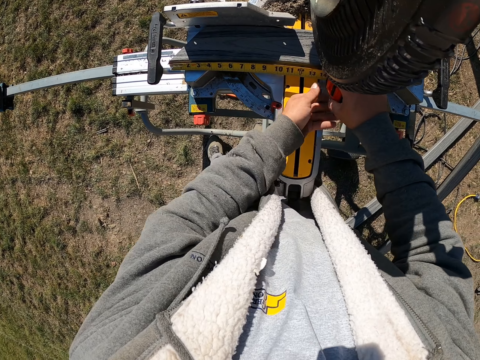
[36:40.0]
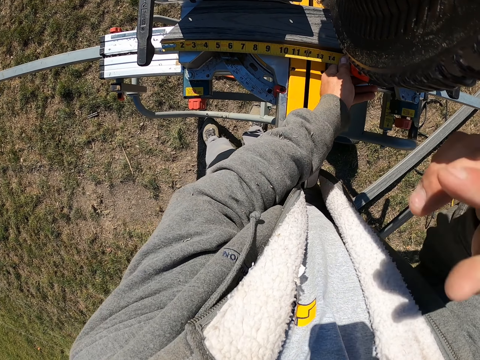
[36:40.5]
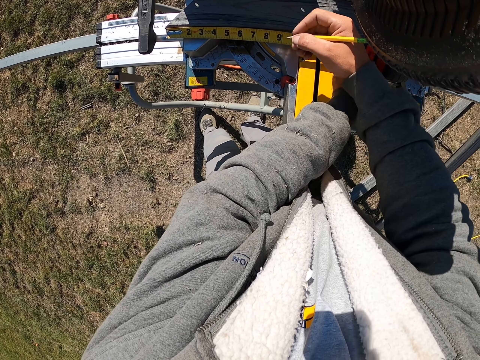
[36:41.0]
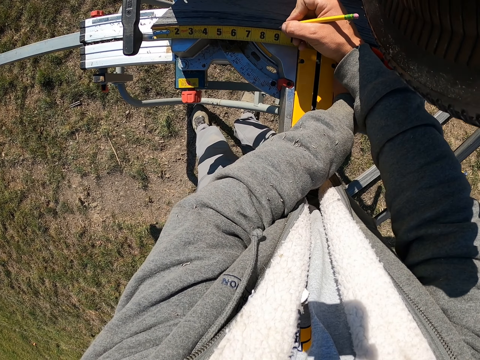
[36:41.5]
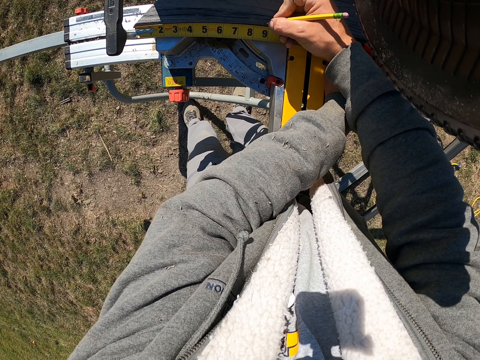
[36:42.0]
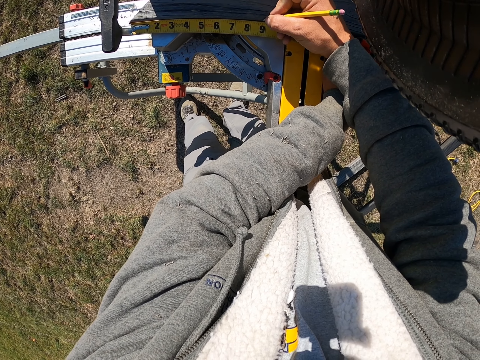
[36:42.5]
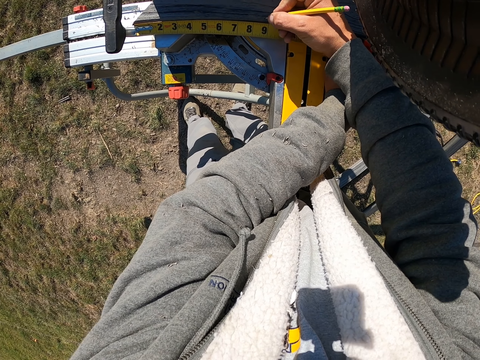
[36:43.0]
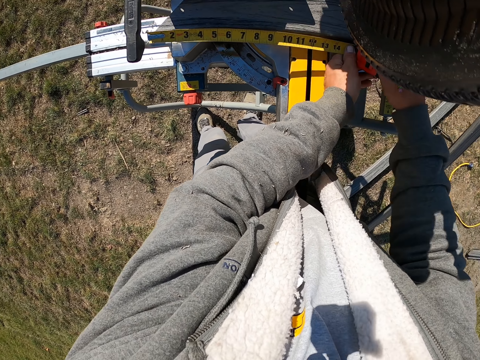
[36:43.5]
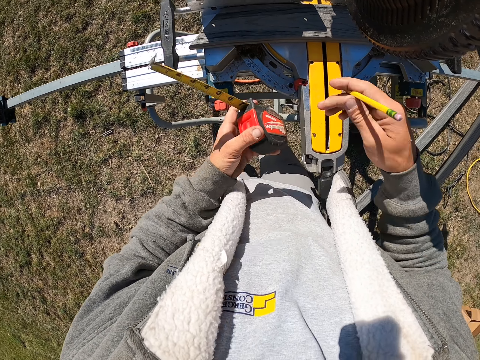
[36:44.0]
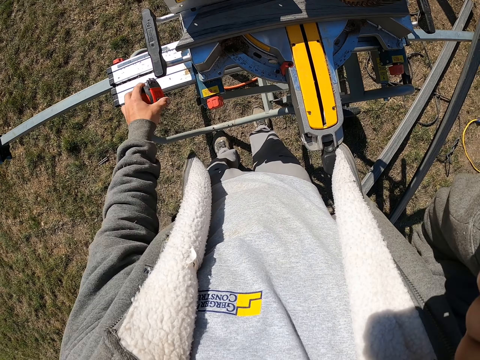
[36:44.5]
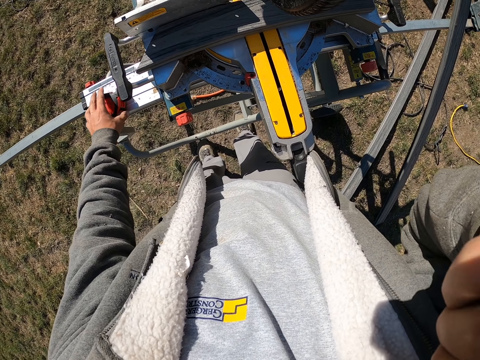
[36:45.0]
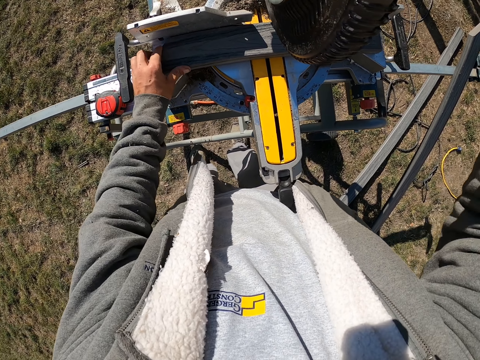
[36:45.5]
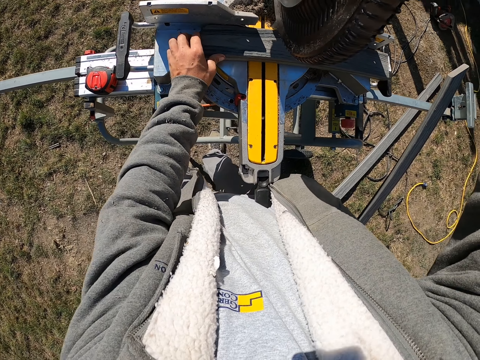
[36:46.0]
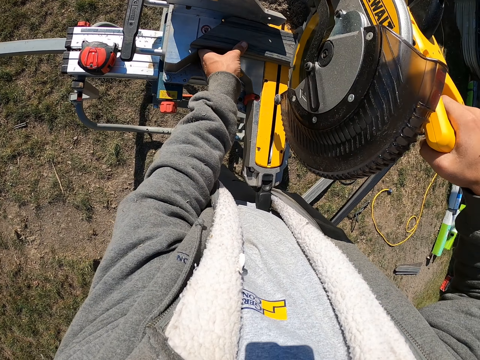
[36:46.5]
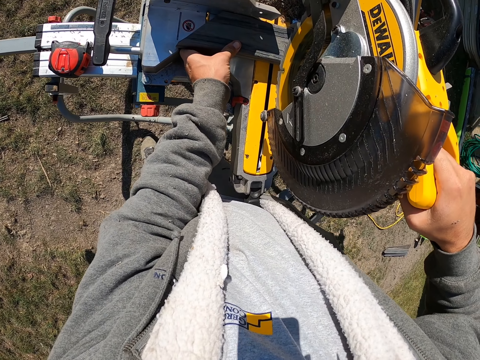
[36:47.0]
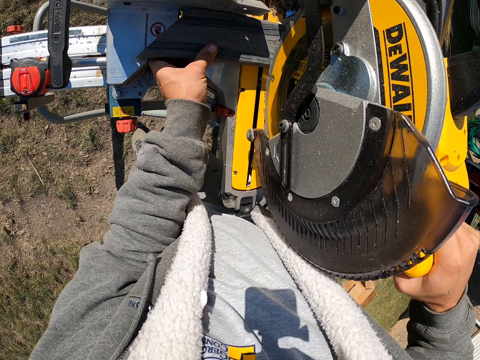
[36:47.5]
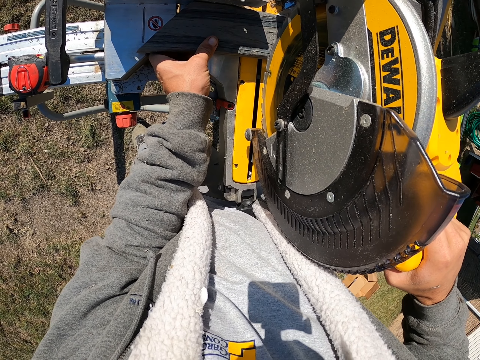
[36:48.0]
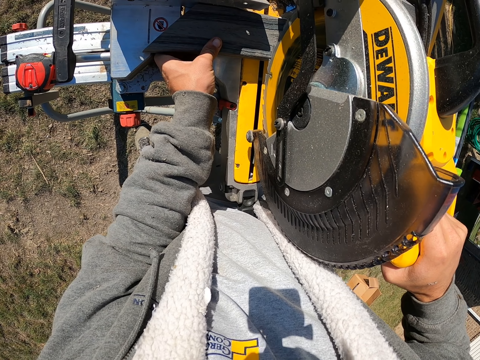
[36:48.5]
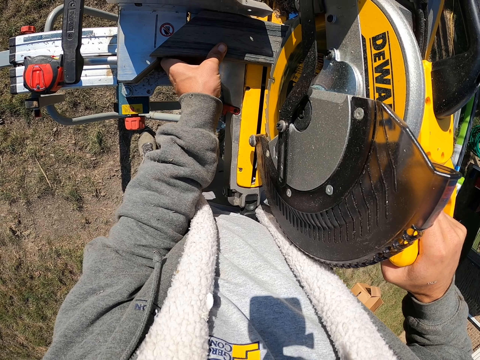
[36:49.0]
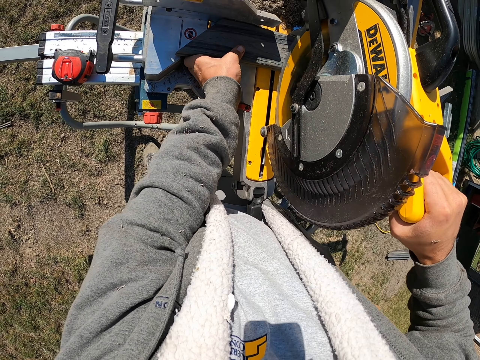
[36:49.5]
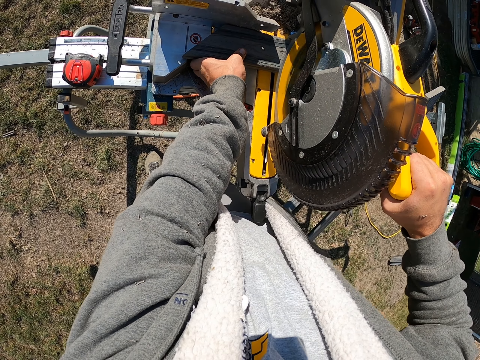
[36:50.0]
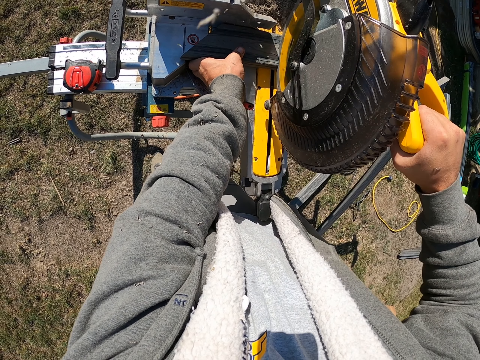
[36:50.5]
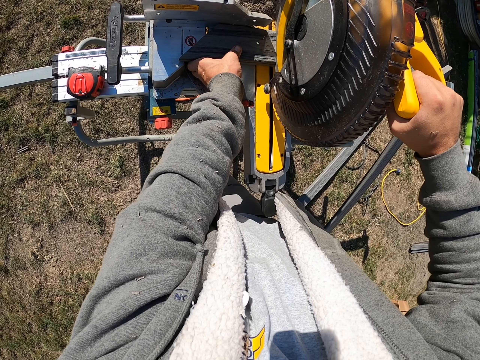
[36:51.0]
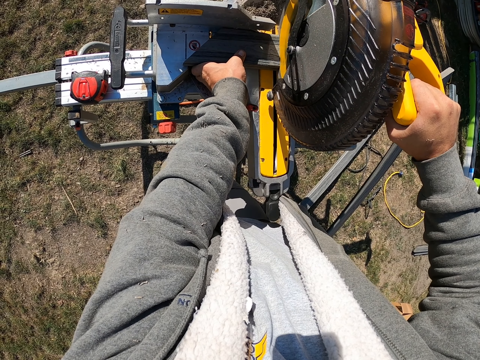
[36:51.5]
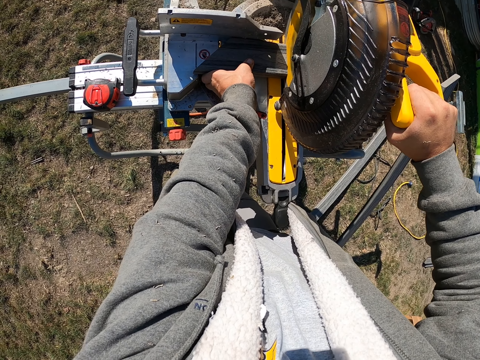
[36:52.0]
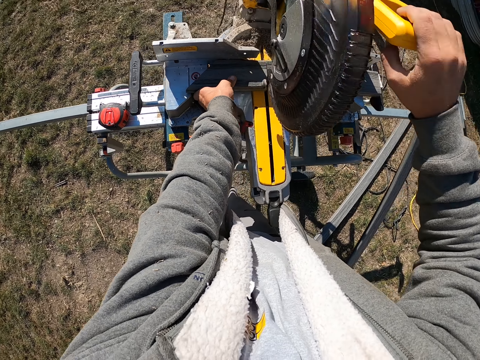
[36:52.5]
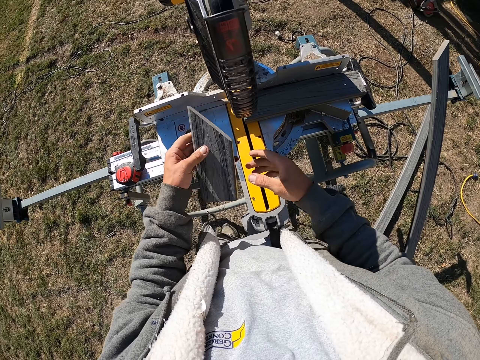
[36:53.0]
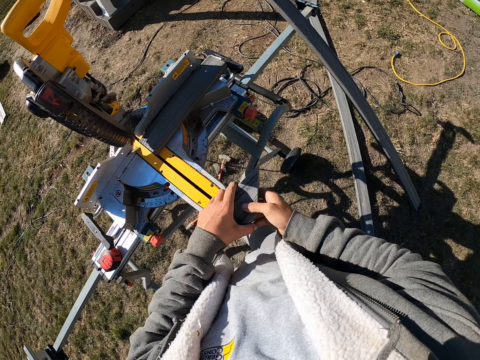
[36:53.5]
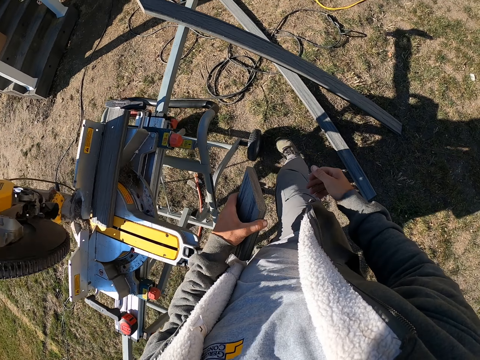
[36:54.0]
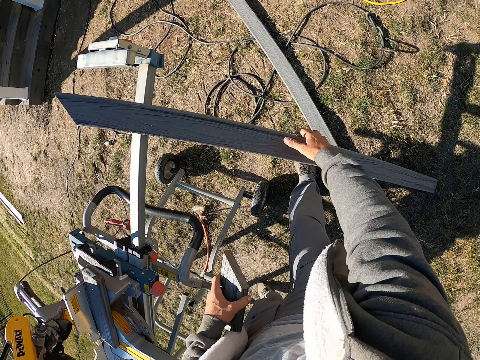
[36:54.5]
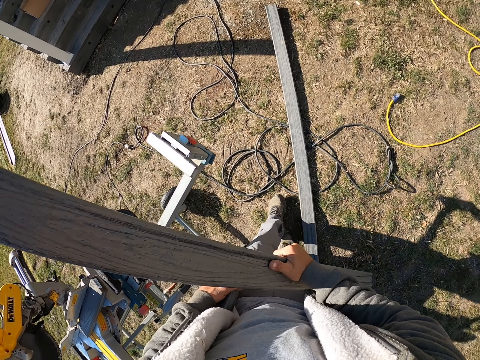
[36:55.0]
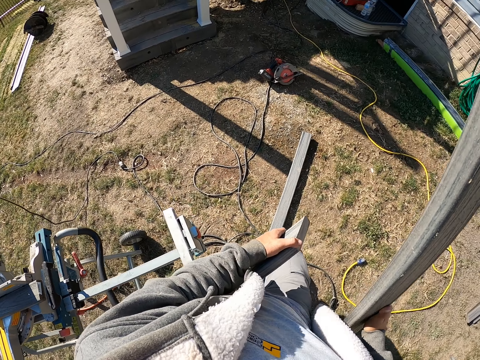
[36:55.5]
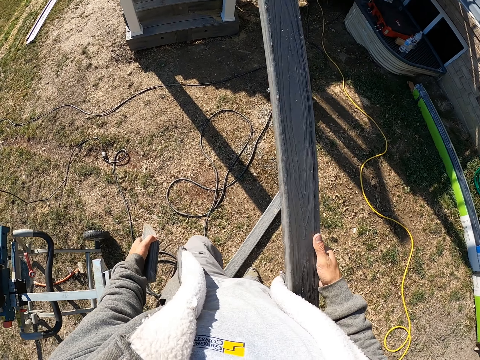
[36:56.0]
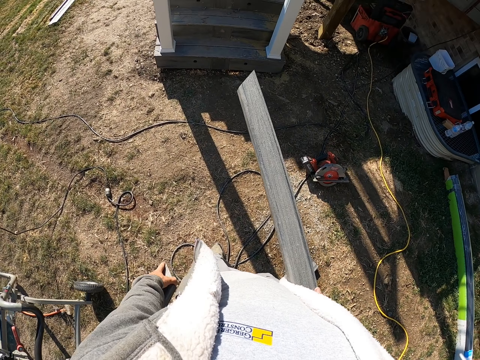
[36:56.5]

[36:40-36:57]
The camera wearer measures the piece of wood. They lift the hand up. They pick a pencil. They hold the pencil. They draw a line on the piece of wood. They lift the hand up. They put the tape measure on the table saw. They move the piece of wood. They press the machine on the wood. They cut the wood. They cut the piece of wood. They hold the piece of wood. They pick the piece of wood. They walk and pick the wood.

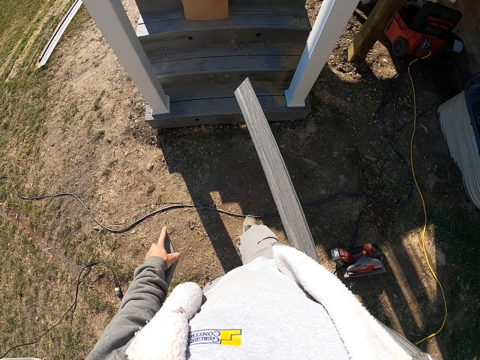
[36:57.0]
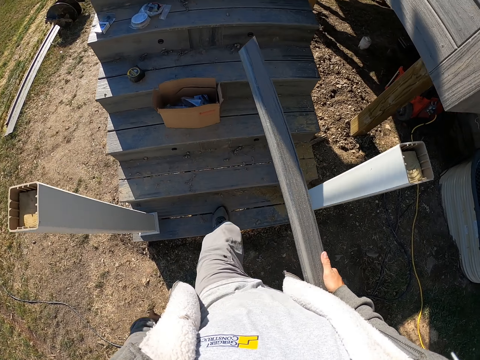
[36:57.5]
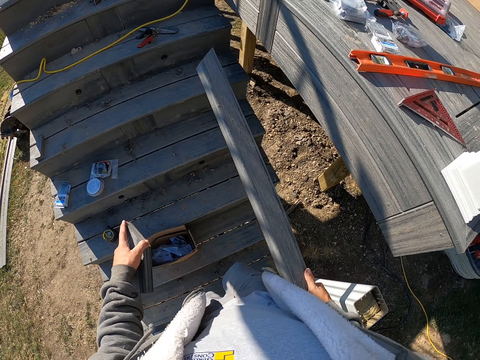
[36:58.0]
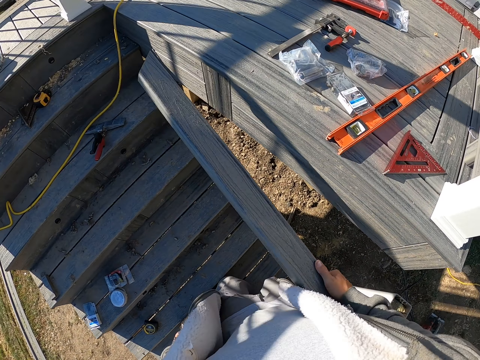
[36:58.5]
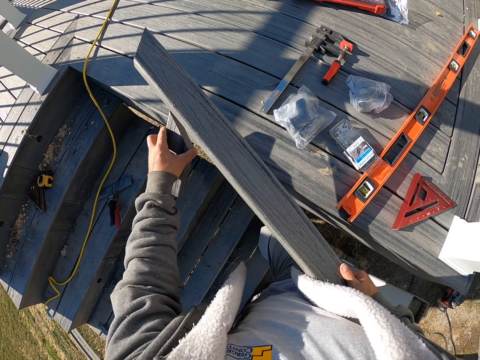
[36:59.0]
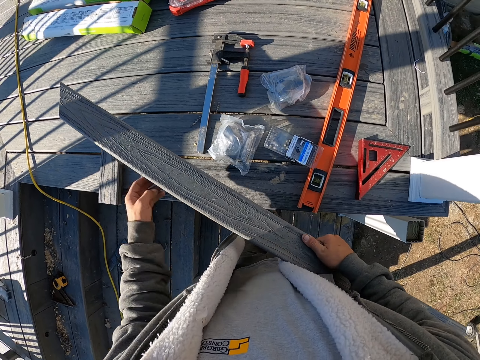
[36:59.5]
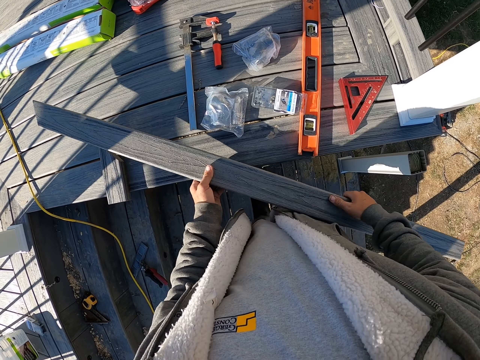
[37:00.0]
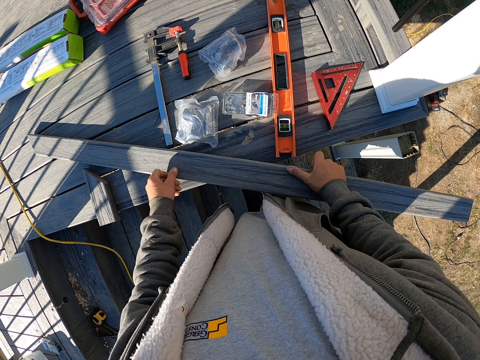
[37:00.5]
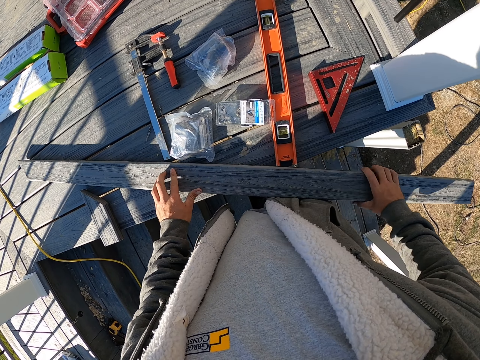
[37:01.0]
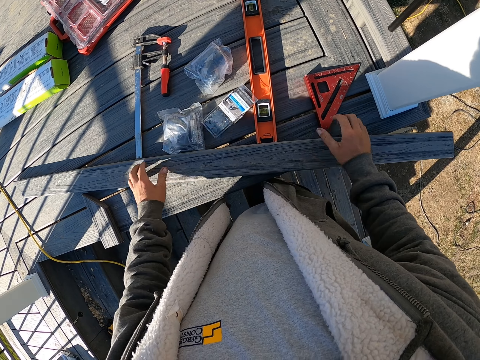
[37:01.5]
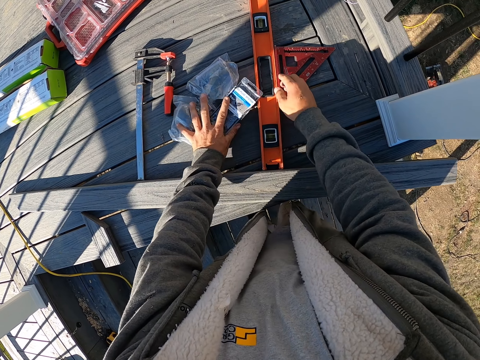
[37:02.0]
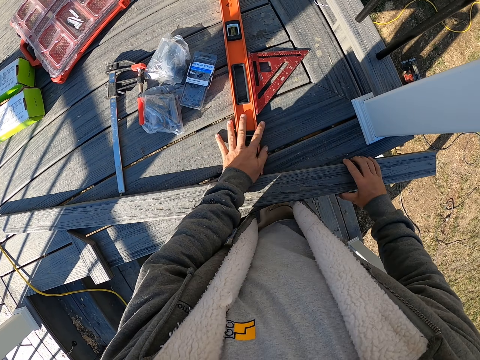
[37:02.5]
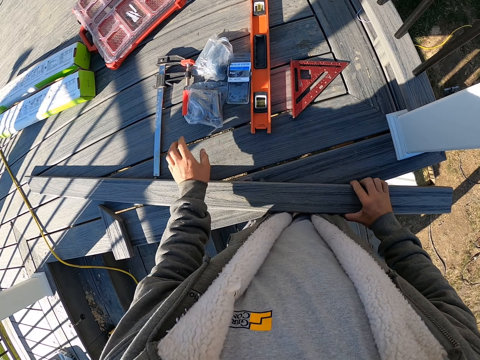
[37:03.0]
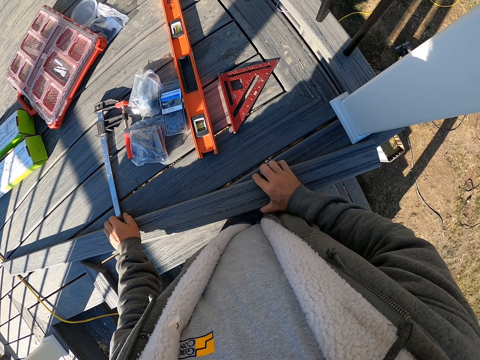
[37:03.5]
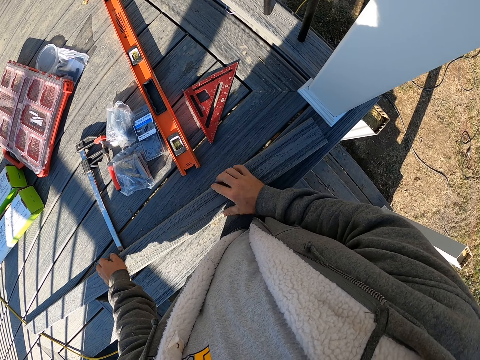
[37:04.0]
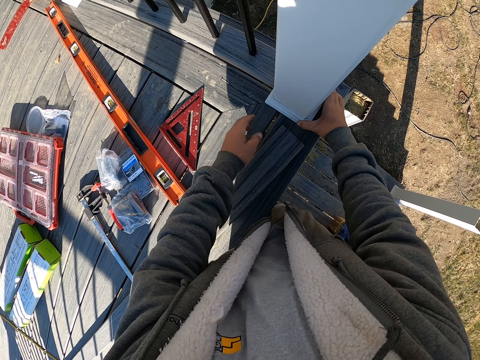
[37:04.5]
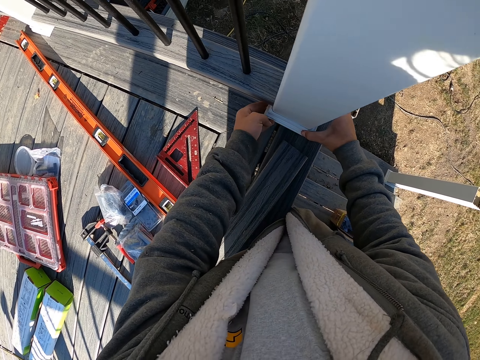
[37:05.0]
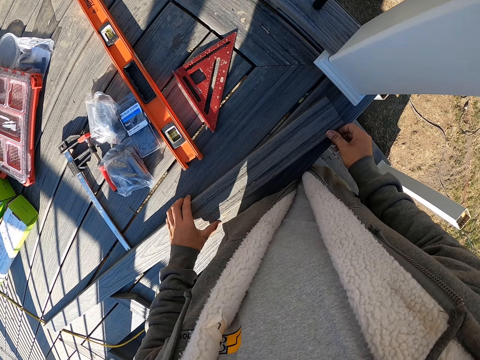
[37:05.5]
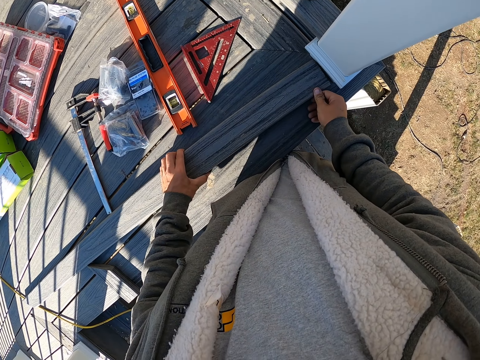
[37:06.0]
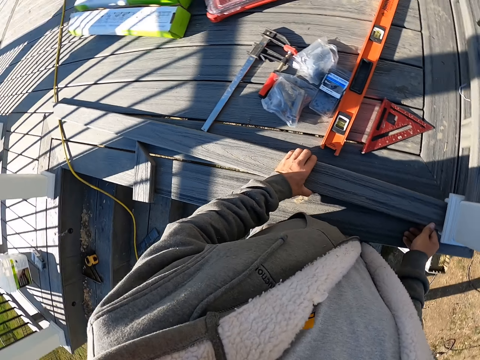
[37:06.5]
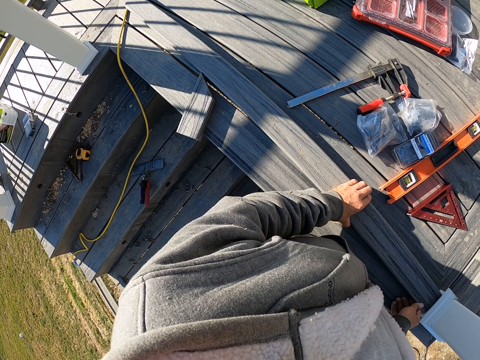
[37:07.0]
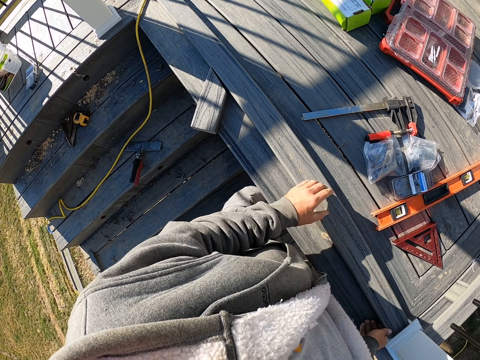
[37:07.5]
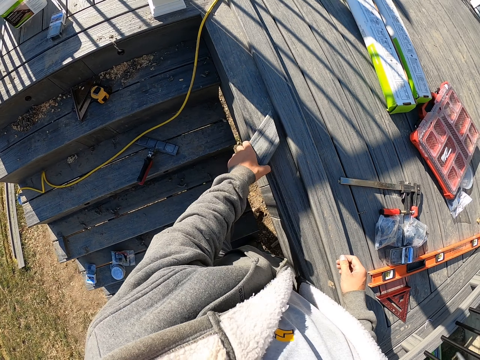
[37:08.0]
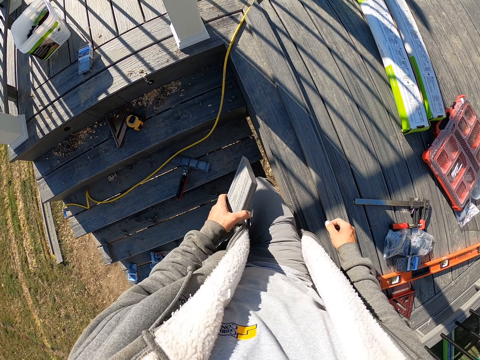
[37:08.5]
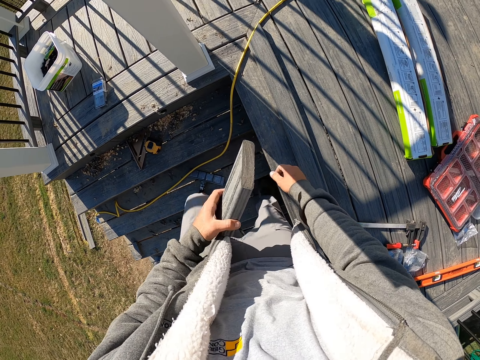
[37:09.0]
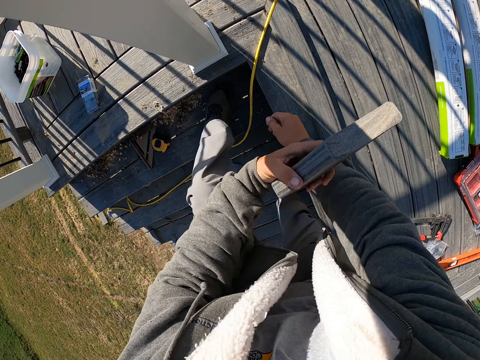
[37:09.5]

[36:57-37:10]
The camera wearer walks up the stairs. They put the pieces of wood down. They push the triangle ruler. They touch the wood. They touch the wood again. They look around. They pick the piece of wood.
